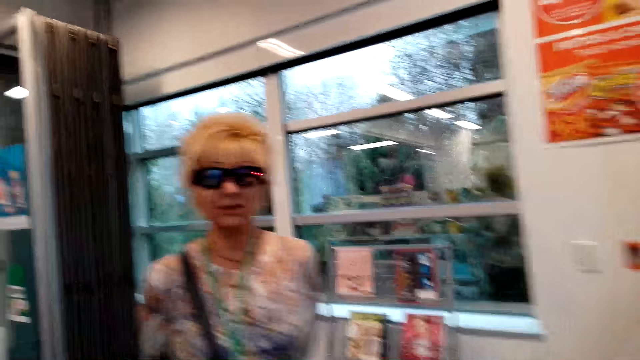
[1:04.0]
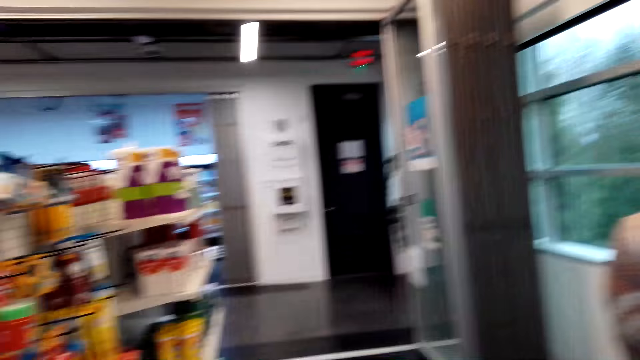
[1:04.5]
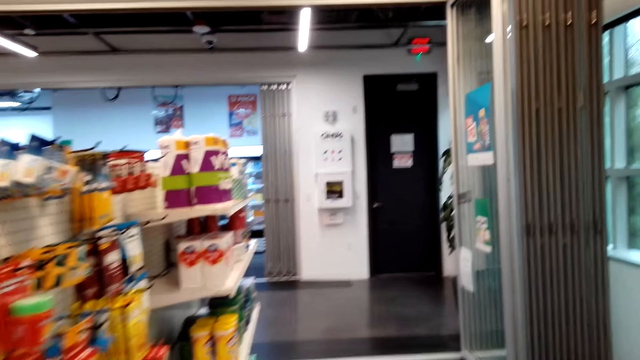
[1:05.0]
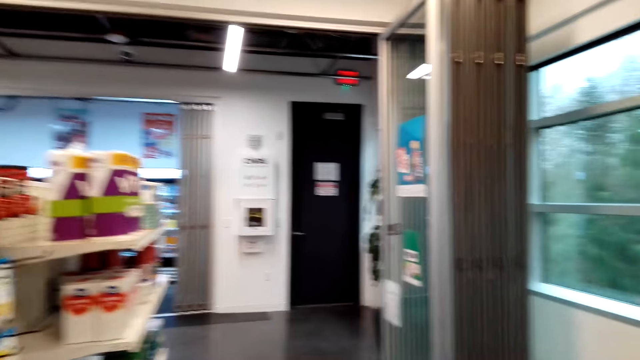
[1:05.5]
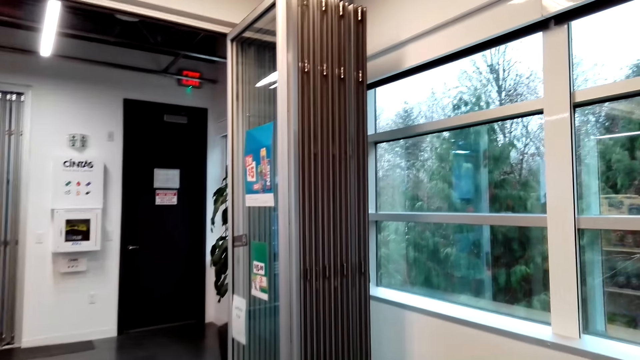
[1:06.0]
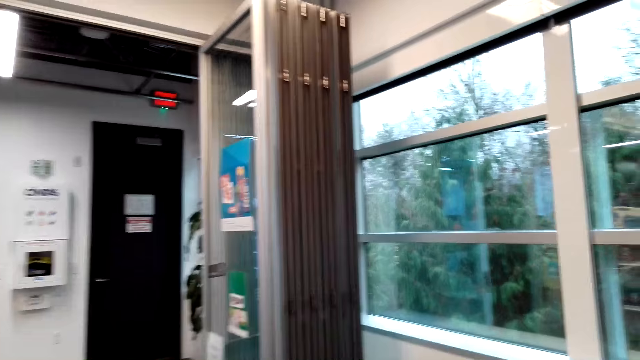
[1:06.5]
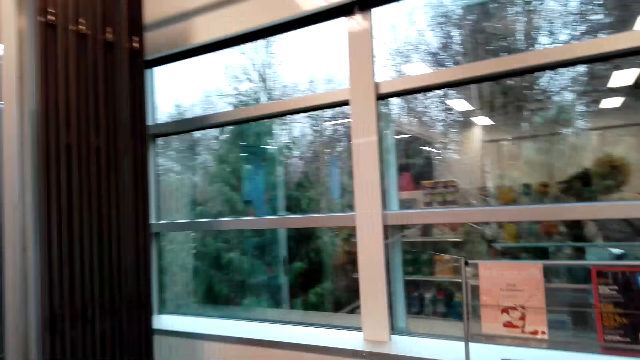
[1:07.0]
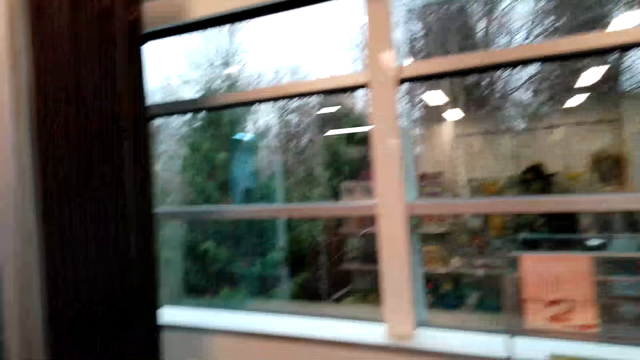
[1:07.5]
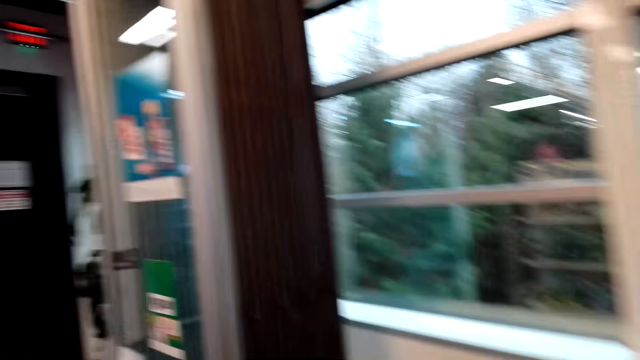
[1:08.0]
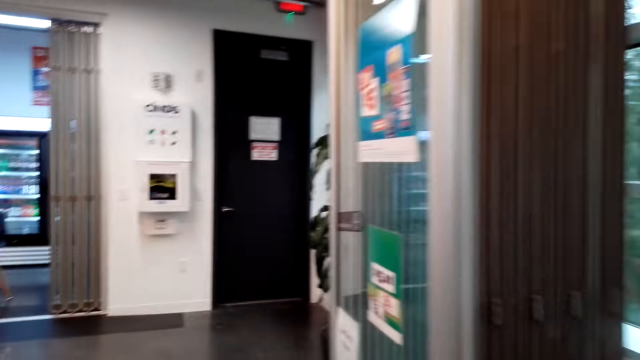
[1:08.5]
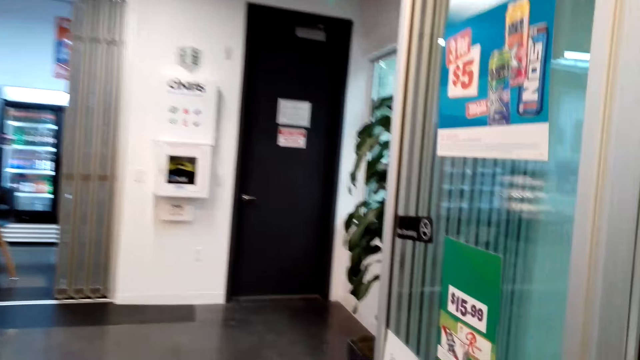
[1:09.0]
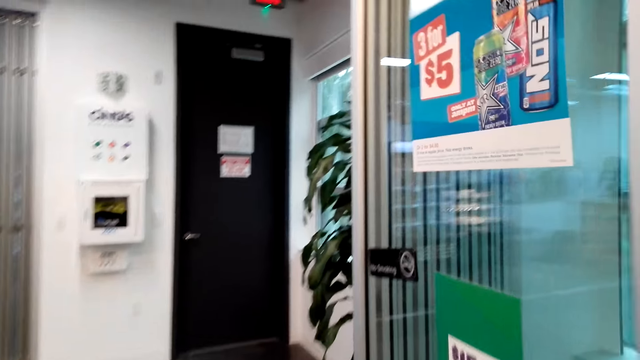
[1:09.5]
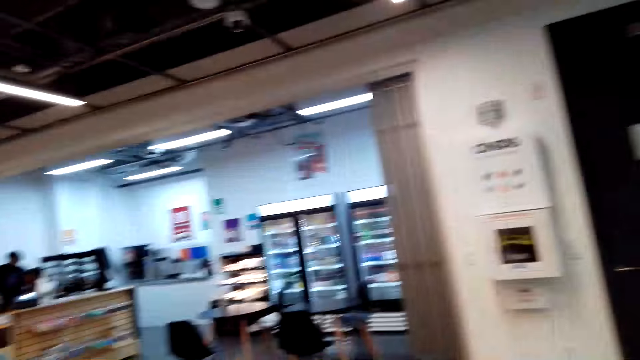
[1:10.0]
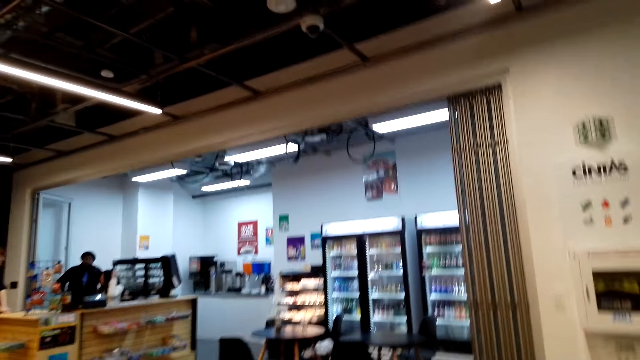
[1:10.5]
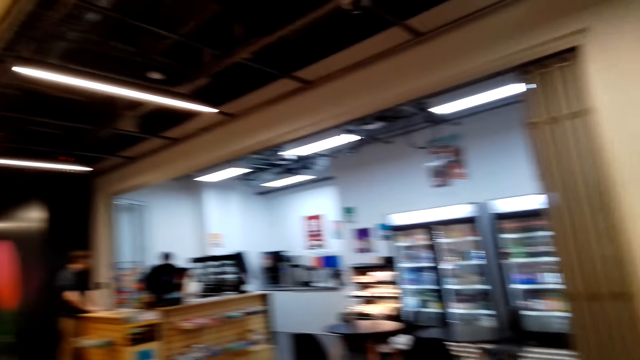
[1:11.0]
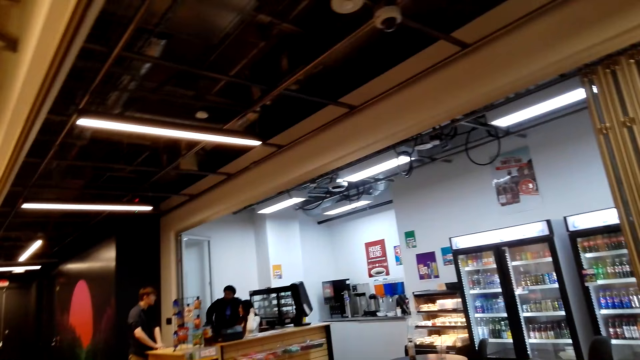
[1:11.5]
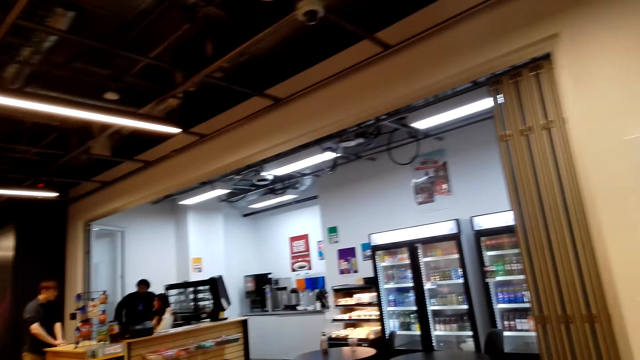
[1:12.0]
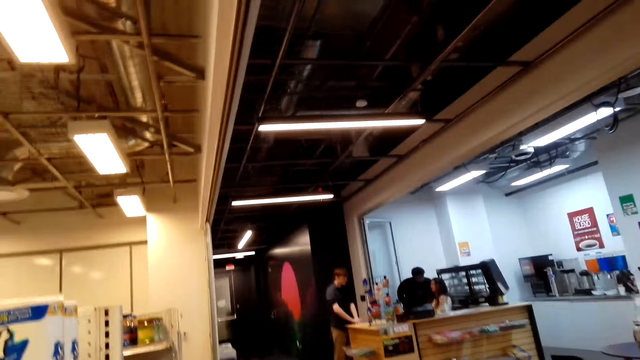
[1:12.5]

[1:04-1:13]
The camera wearer communicates to a person. They walk around. A second person stands on the other side with a third person.

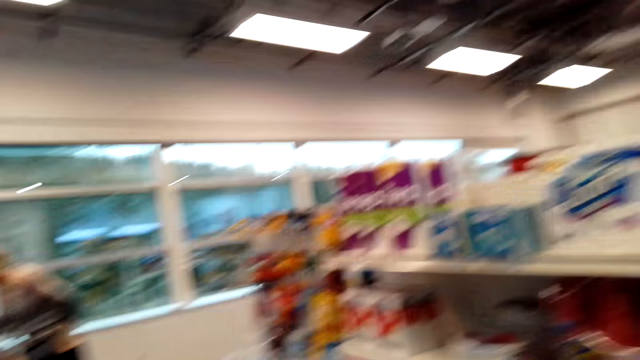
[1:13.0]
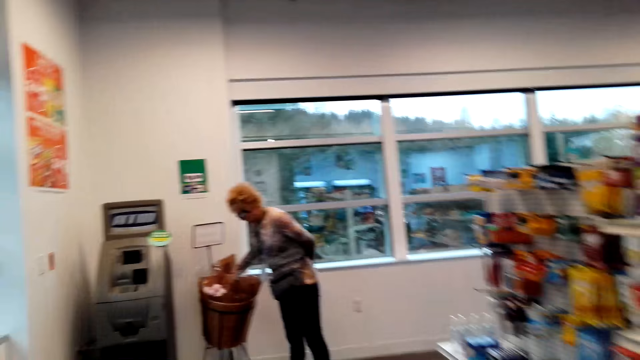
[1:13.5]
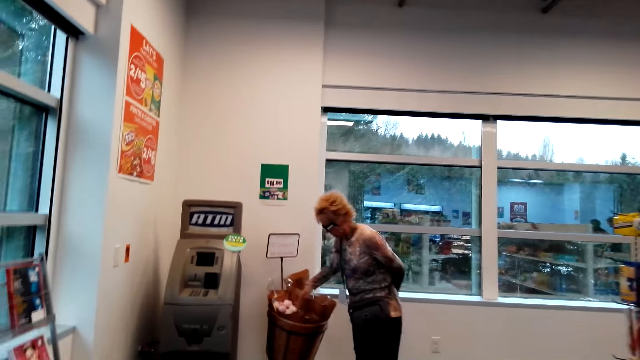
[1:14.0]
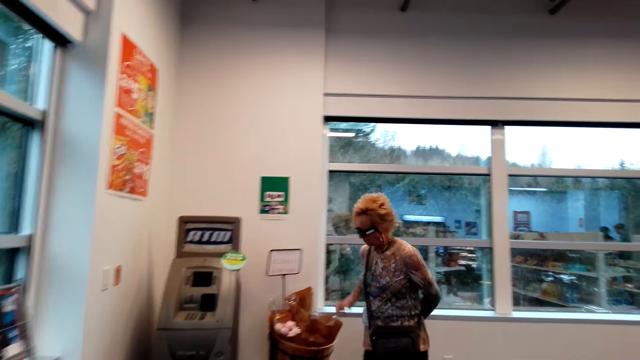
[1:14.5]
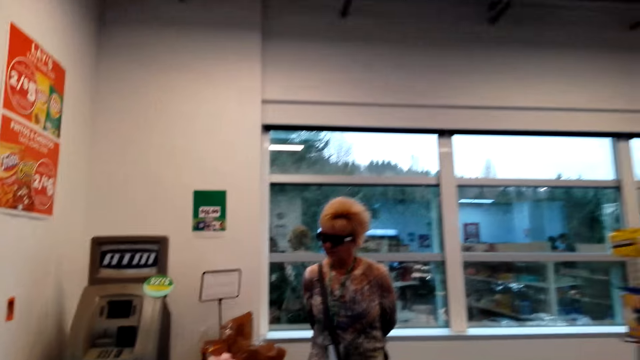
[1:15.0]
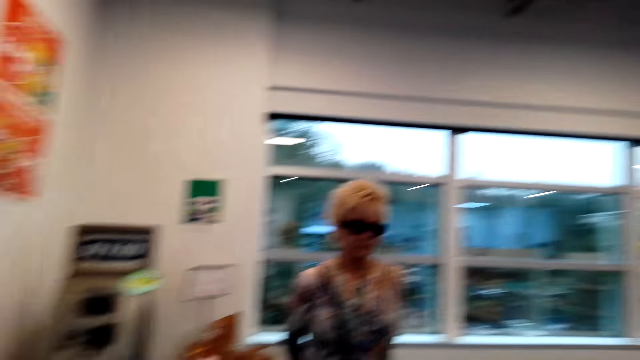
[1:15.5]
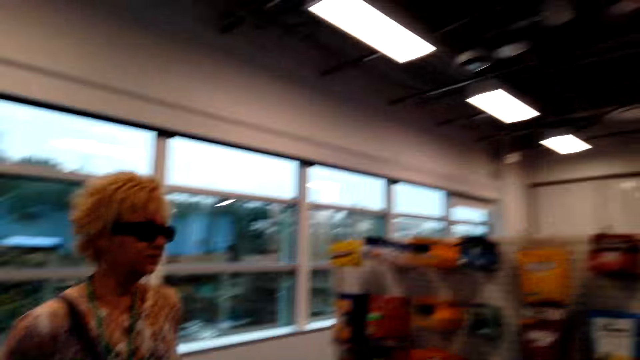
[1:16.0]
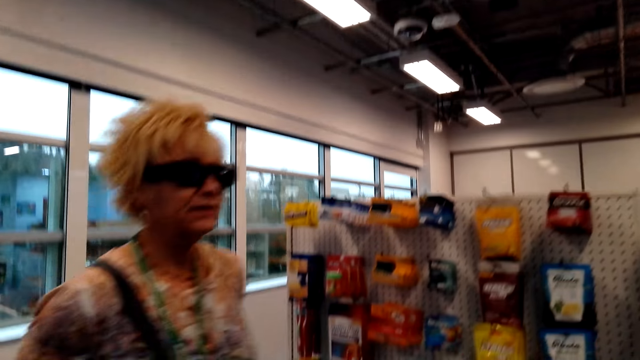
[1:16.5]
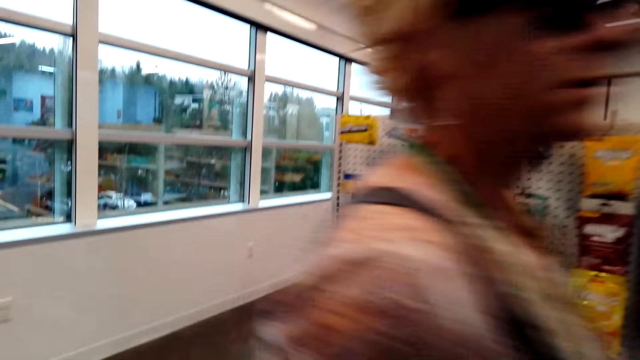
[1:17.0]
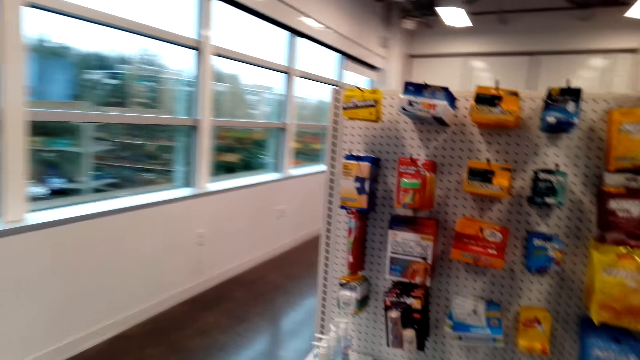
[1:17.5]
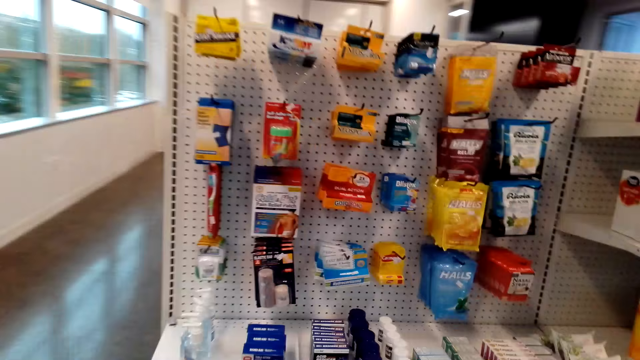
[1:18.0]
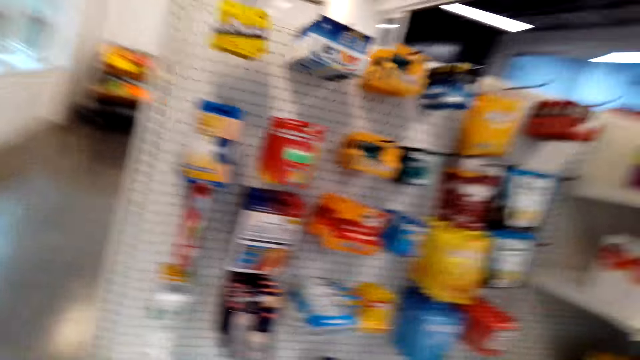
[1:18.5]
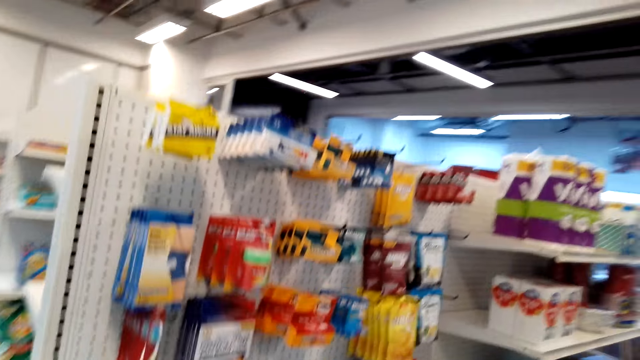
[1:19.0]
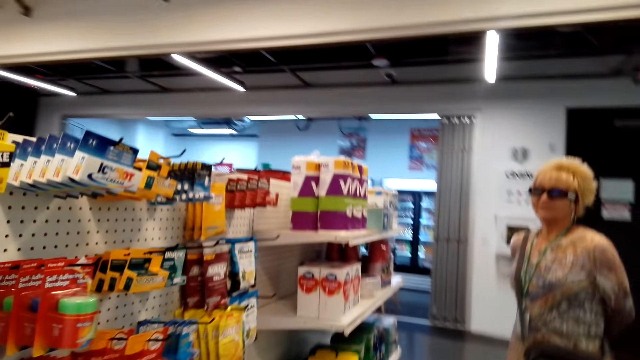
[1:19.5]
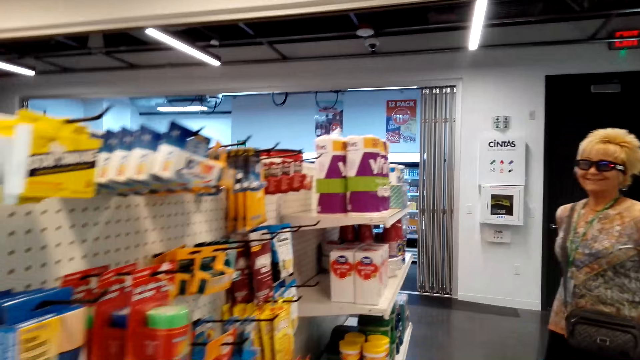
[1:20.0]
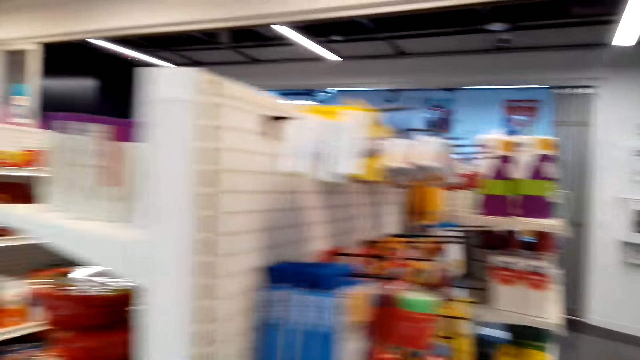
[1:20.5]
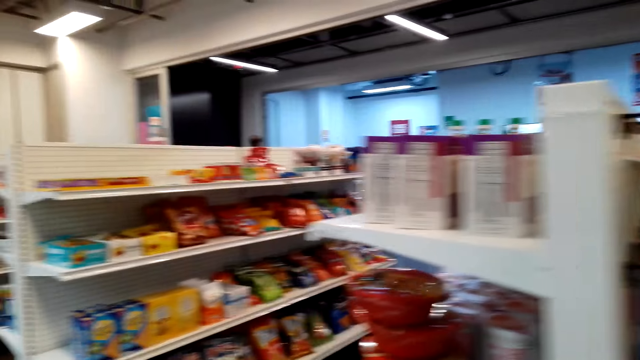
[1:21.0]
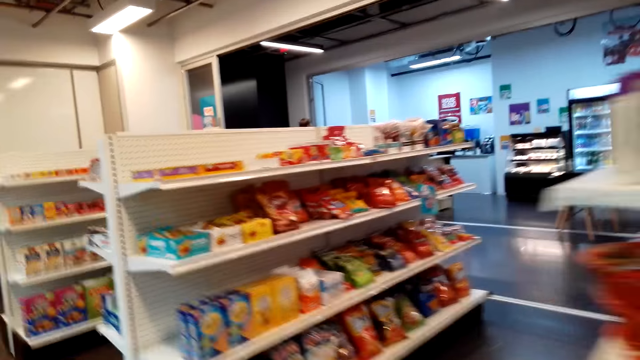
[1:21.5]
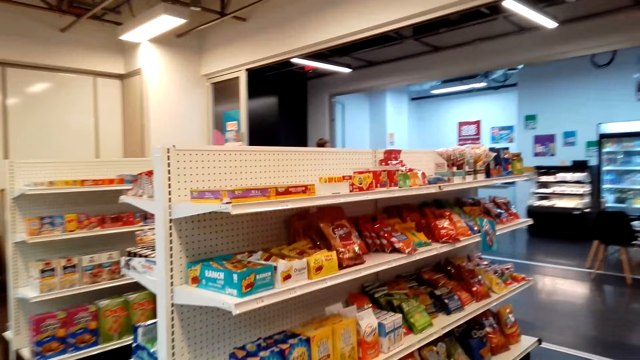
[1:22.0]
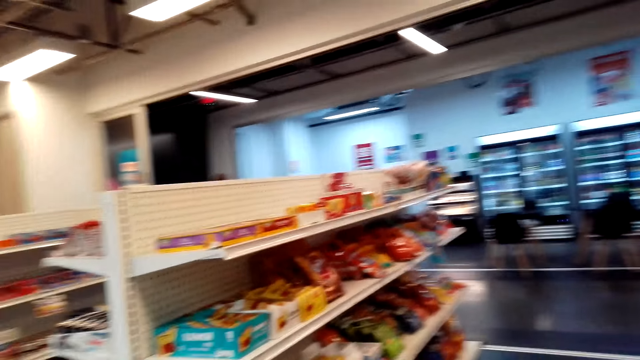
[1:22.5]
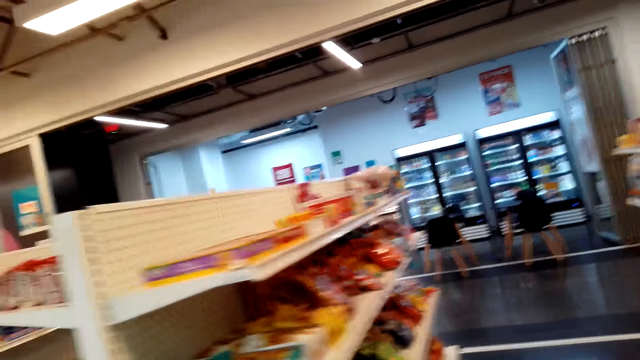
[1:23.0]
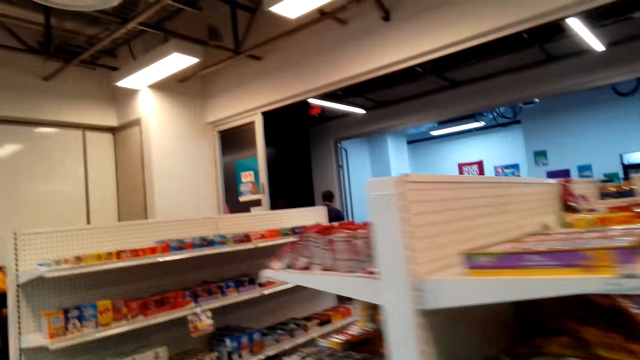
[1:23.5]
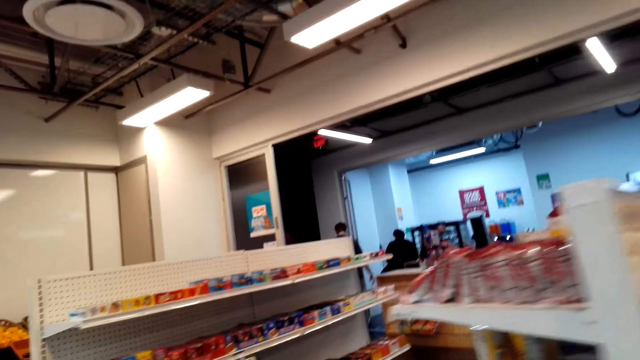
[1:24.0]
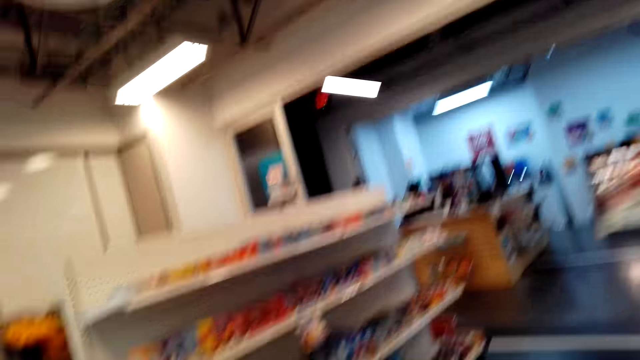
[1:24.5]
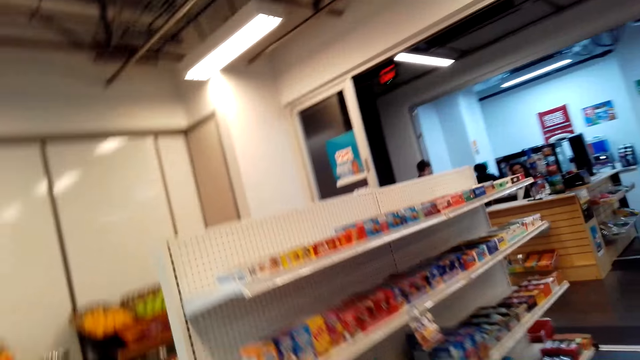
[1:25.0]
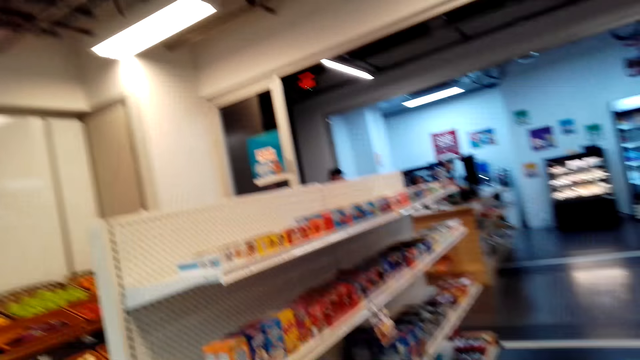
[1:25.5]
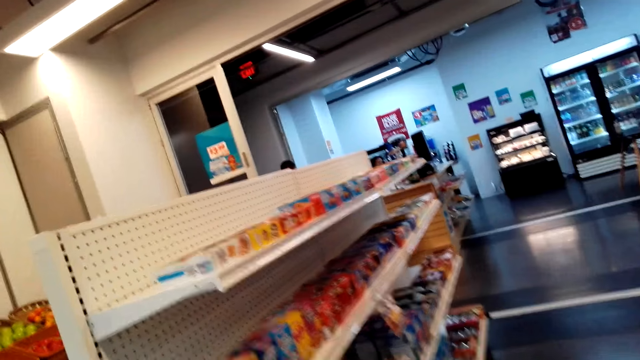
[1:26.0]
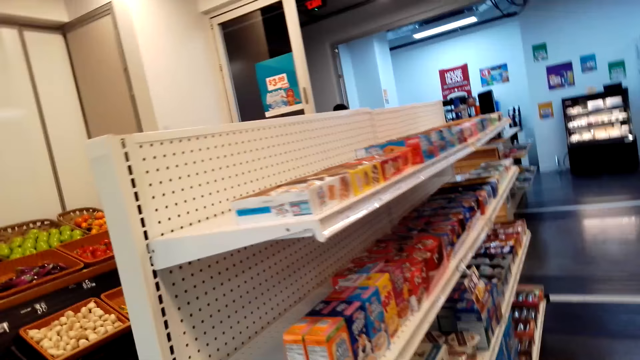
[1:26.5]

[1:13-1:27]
The camera wearer looks around. A woman moves her hand and moves around. The camera wearer looks around again. They walk around. They walk around again.
